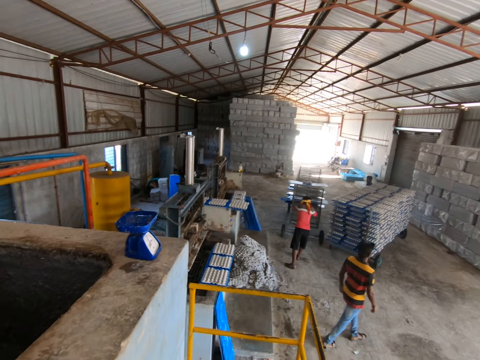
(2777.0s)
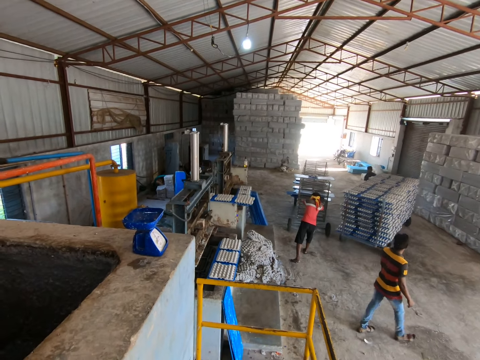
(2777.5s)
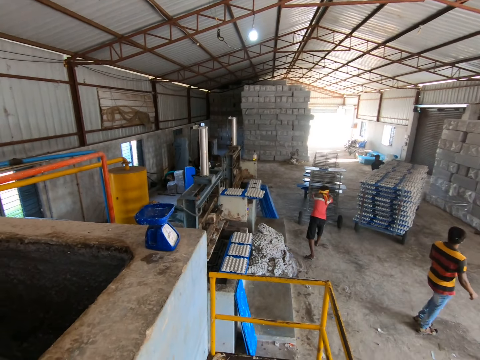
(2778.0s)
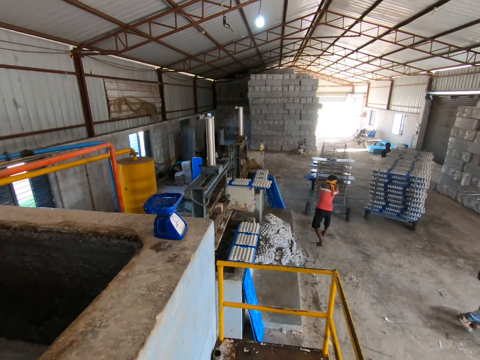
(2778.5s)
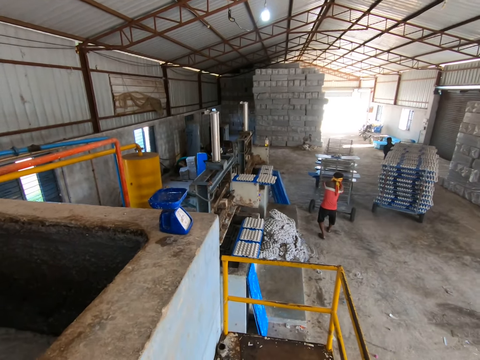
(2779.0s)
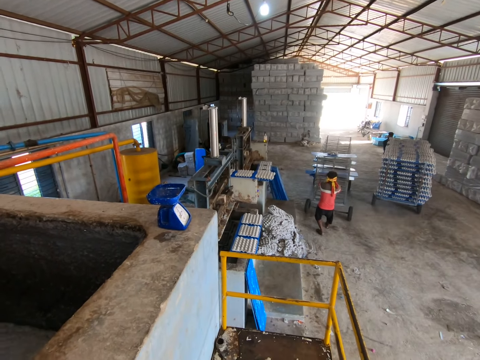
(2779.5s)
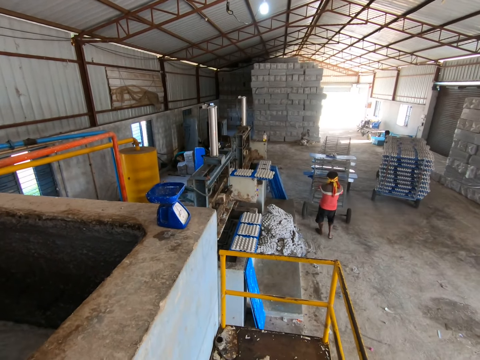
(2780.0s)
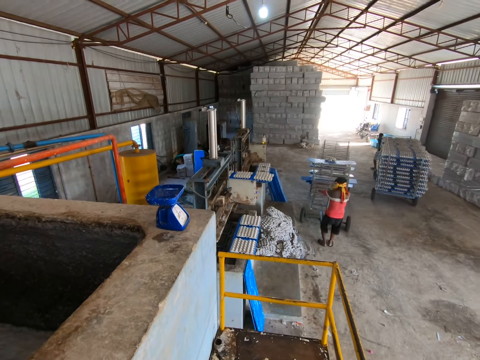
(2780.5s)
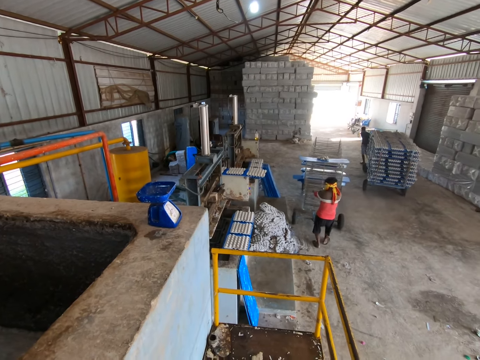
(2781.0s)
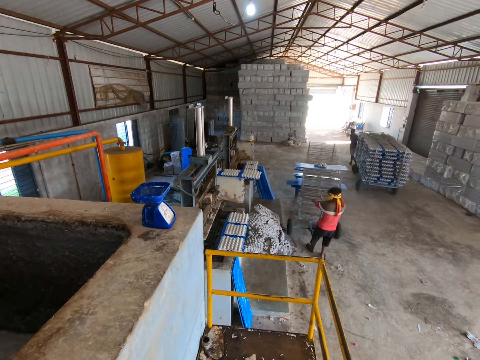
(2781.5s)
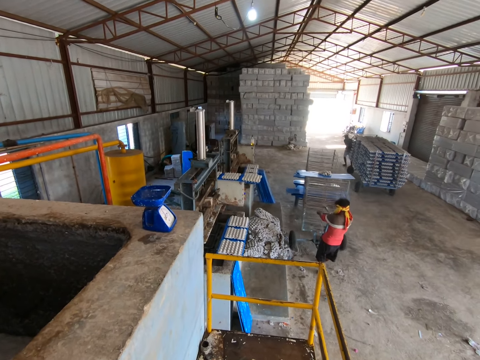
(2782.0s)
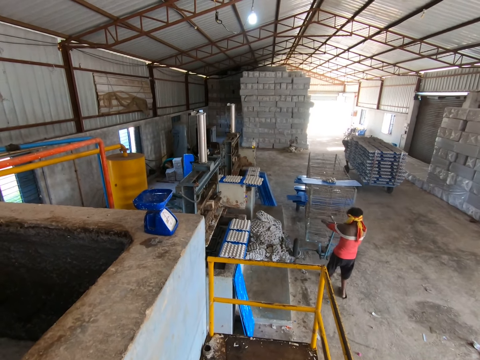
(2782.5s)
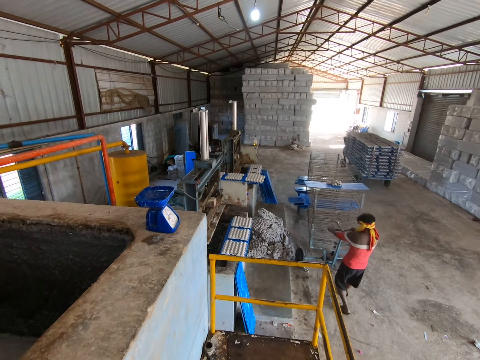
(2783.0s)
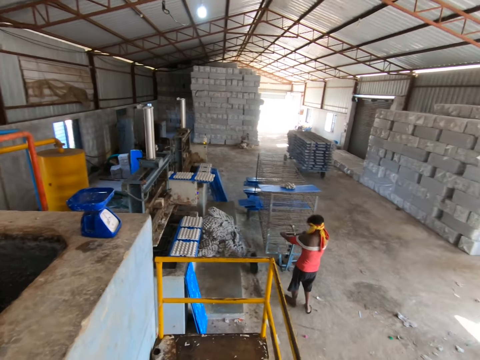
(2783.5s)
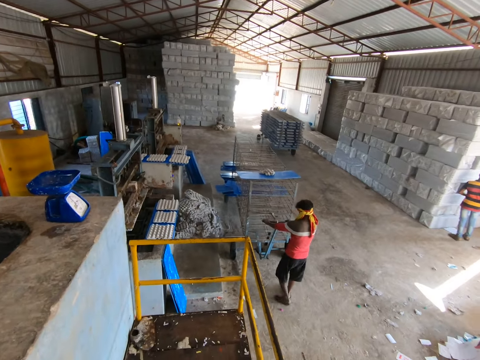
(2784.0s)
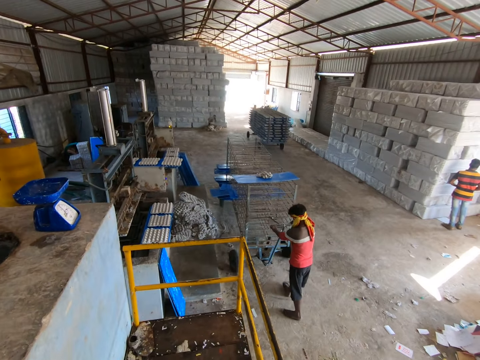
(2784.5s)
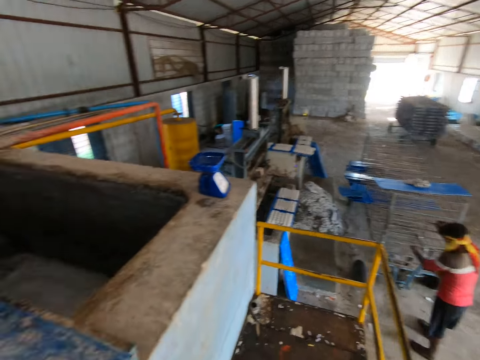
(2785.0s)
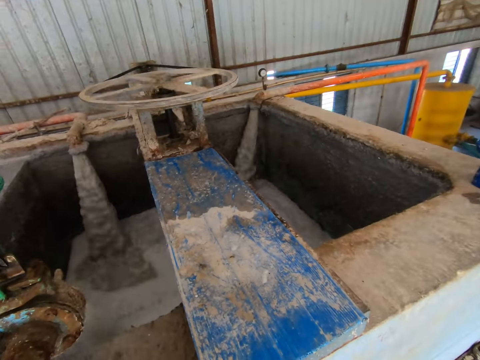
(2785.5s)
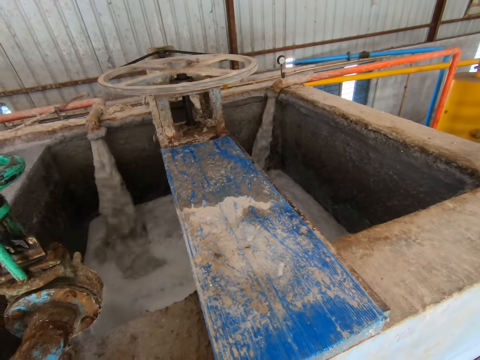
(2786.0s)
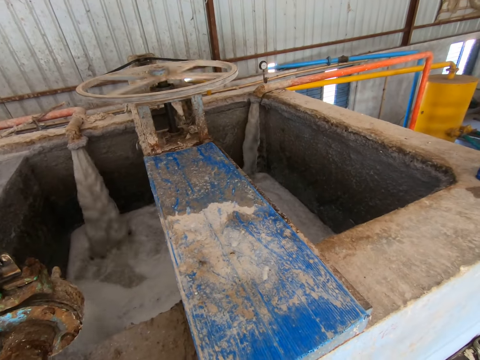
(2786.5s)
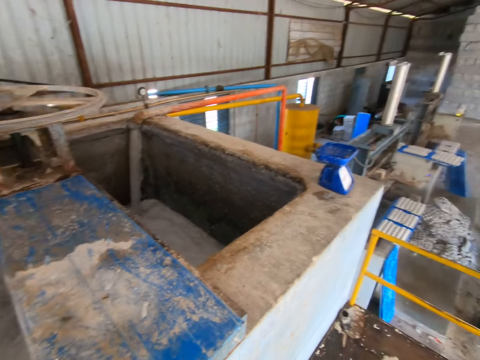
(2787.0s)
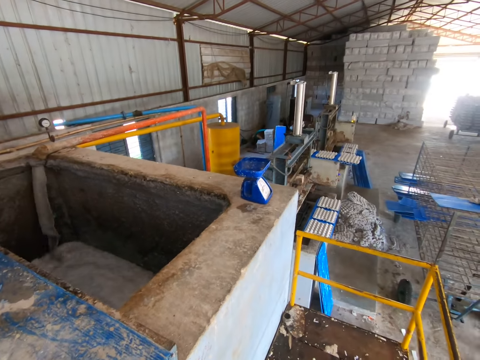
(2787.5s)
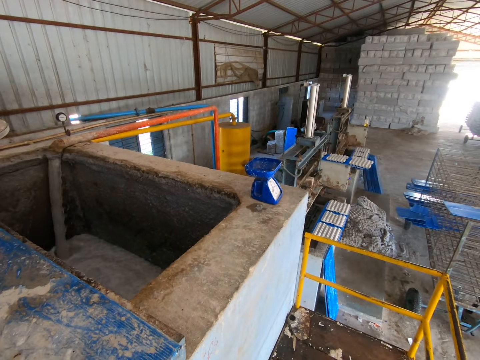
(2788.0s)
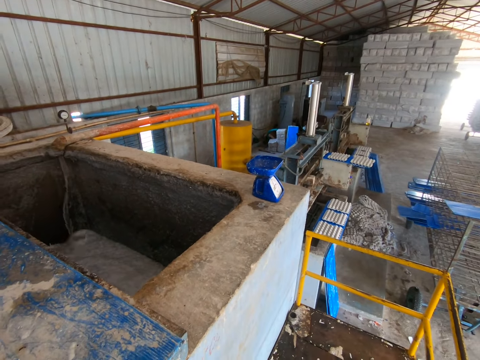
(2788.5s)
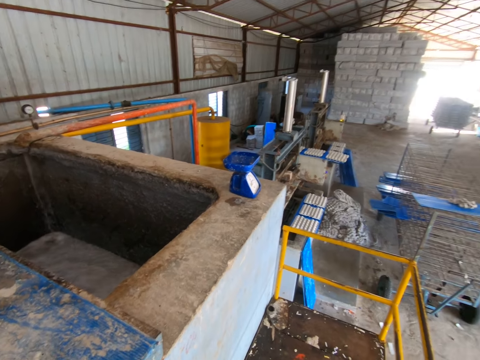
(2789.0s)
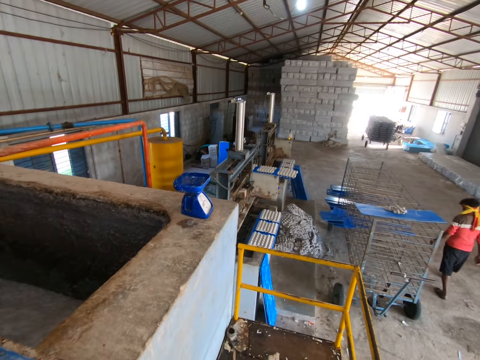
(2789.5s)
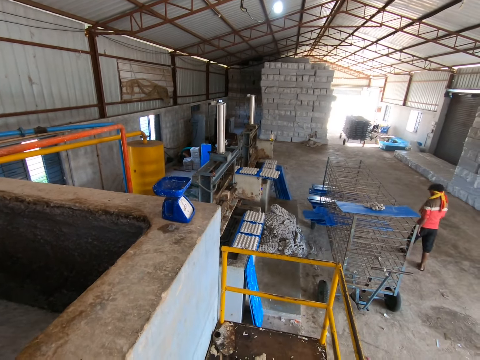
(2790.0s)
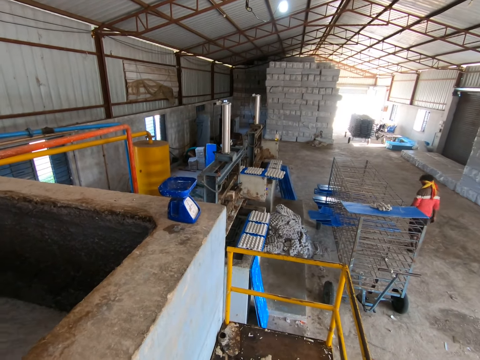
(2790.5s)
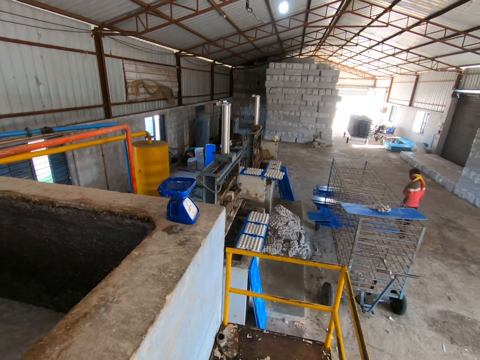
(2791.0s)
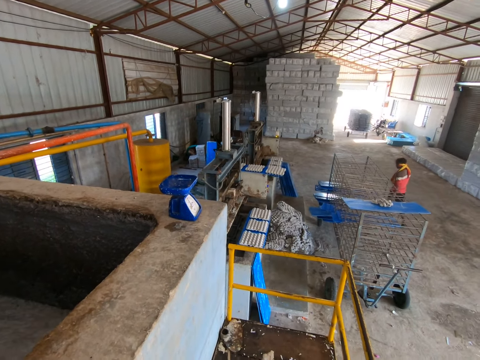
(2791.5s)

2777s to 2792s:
A man pulls a drying rack with both hands. The camera wearer looks around the building.

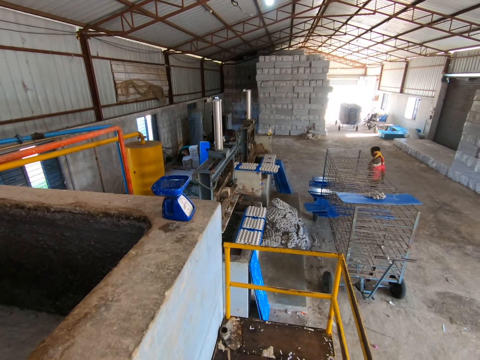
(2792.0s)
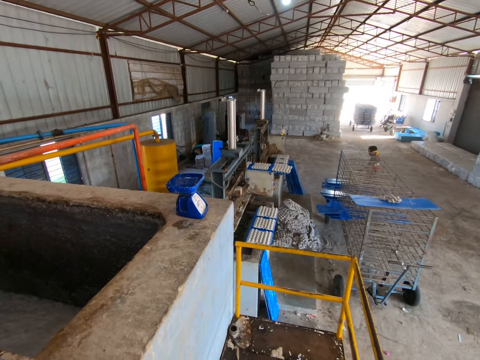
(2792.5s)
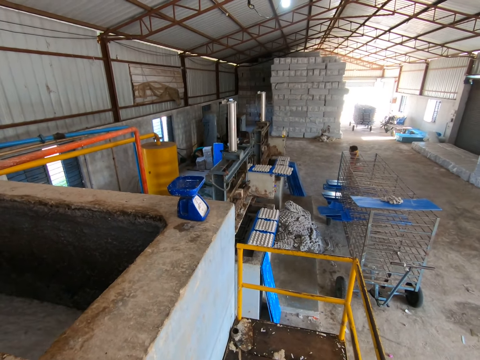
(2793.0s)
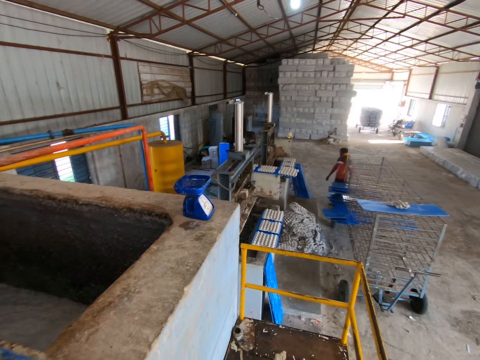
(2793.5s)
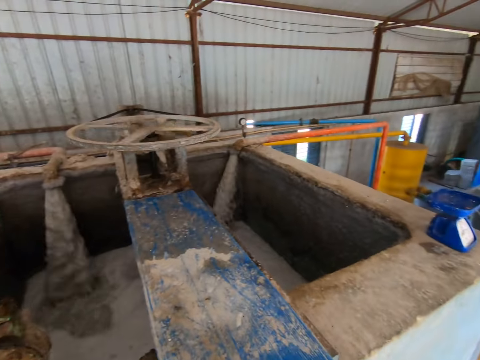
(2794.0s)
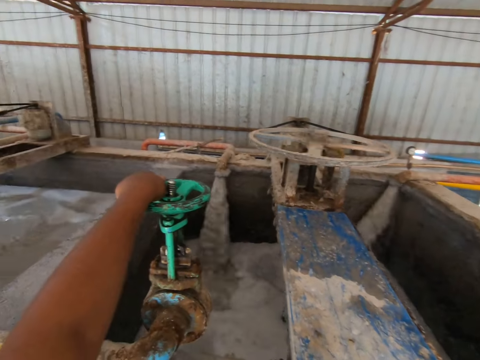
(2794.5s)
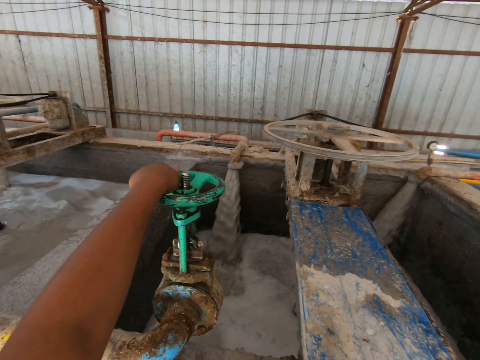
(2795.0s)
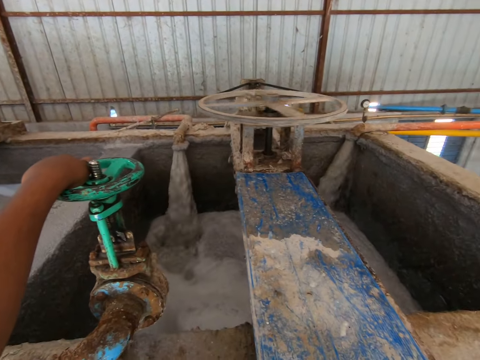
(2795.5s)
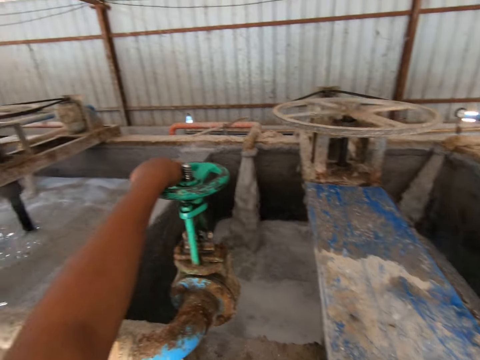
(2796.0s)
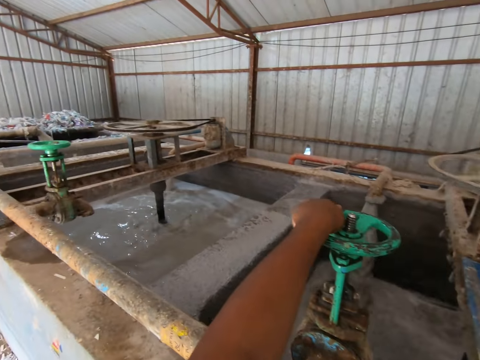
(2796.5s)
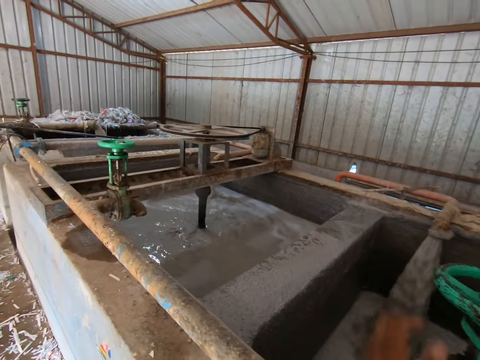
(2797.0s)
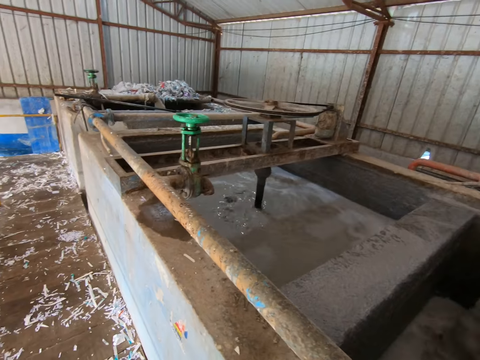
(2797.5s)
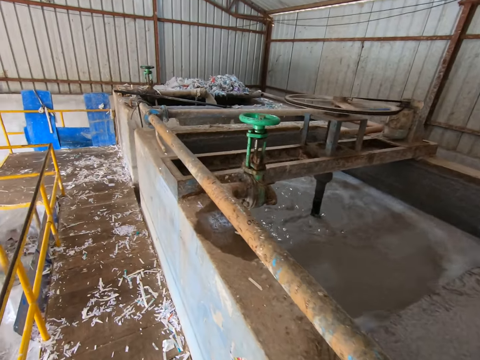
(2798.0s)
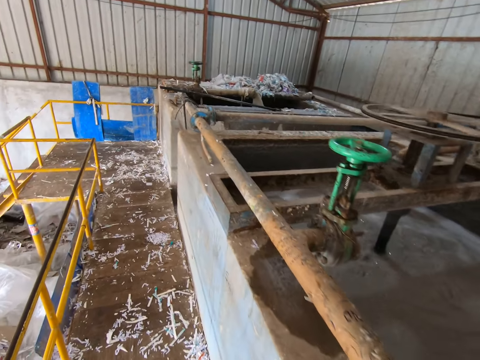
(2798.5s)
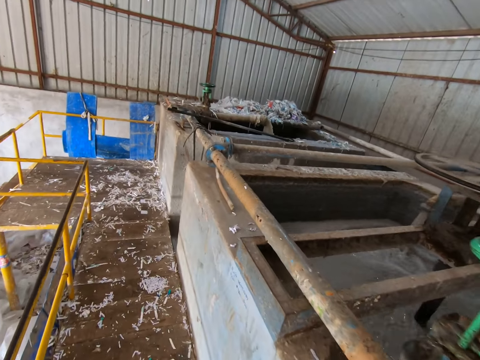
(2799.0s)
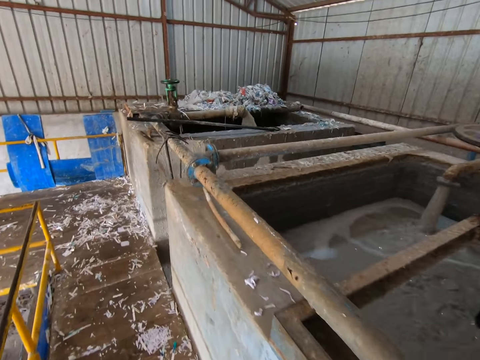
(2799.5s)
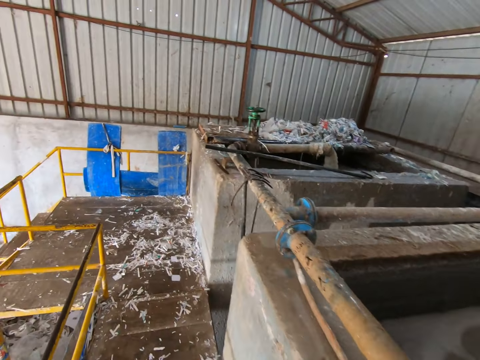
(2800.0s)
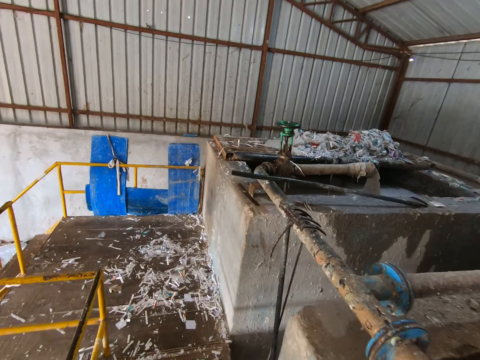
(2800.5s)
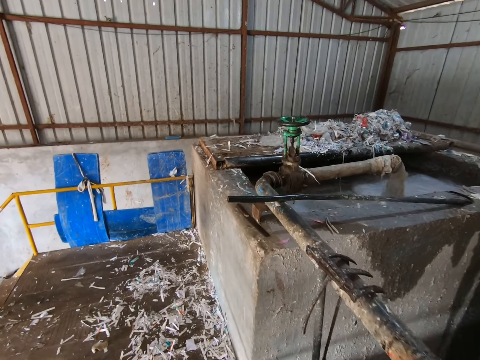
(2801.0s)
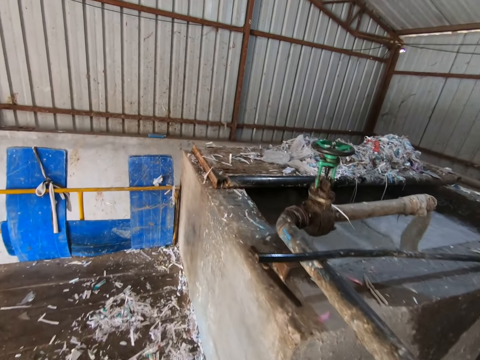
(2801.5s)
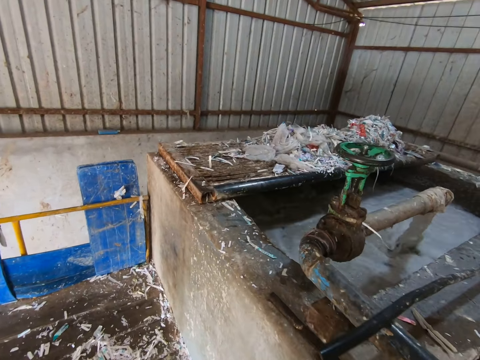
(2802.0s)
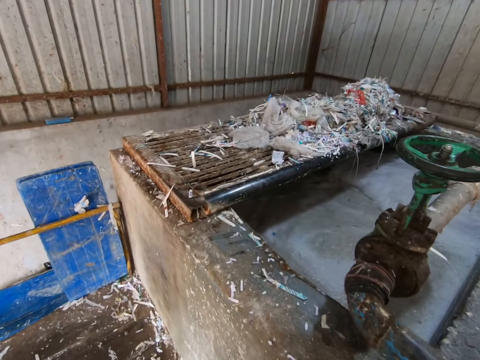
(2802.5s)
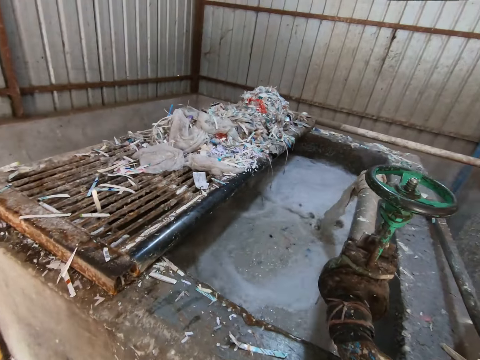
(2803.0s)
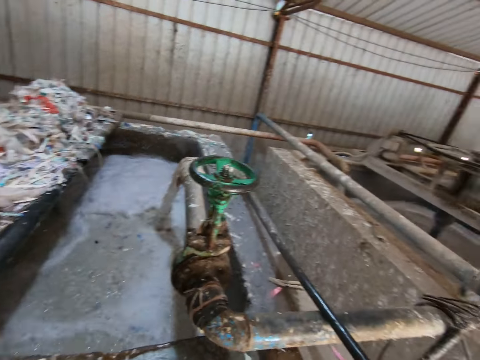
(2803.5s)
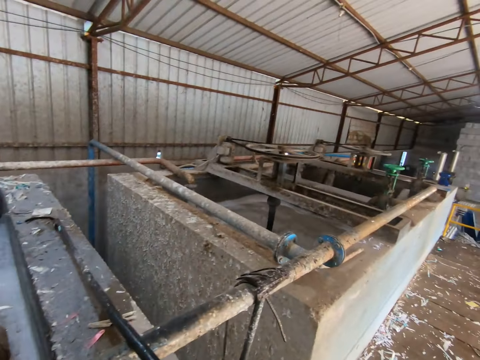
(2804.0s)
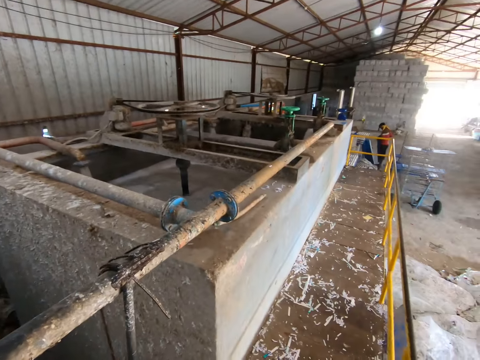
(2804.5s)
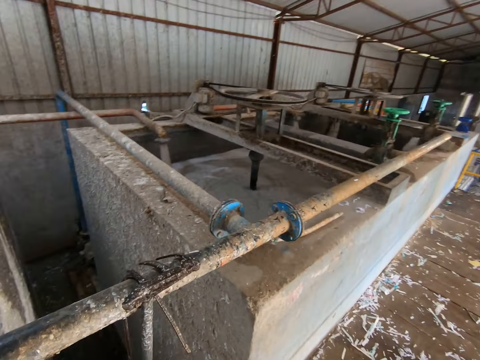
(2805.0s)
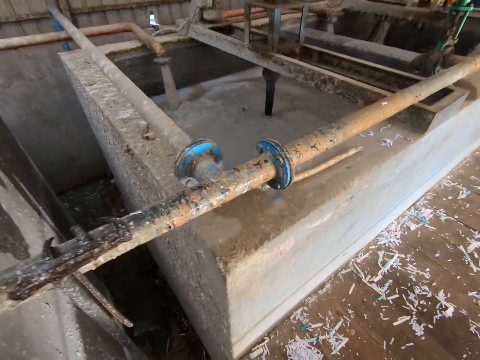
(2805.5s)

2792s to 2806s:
The camera wearer holds the tap valve. They walk on a walkway in a pulping unit area.
